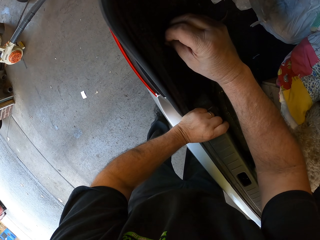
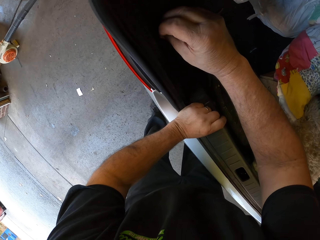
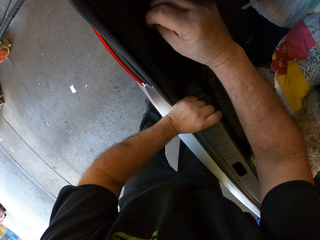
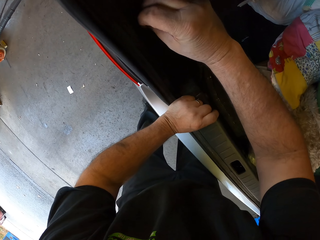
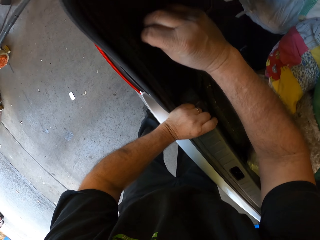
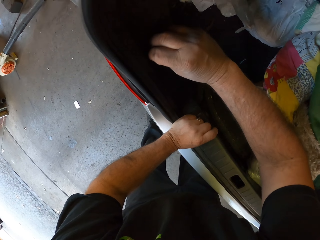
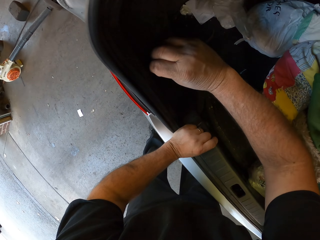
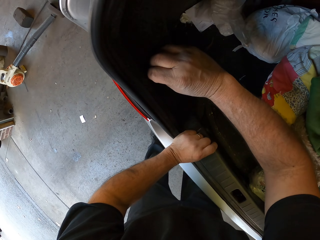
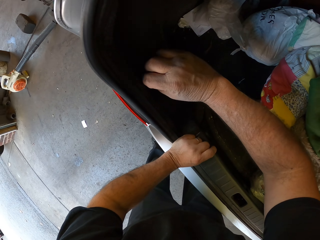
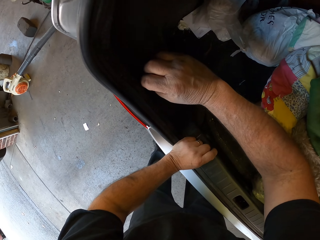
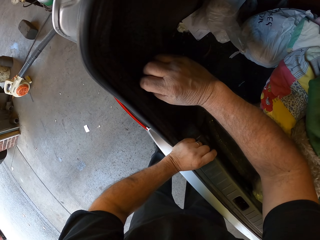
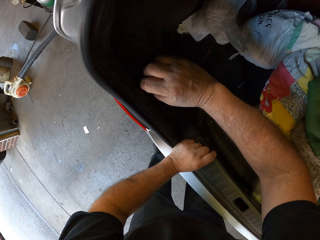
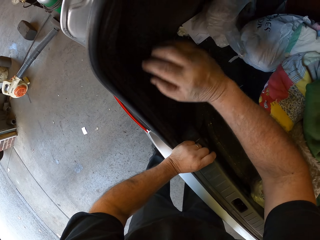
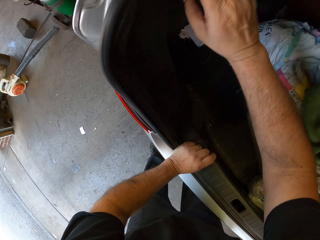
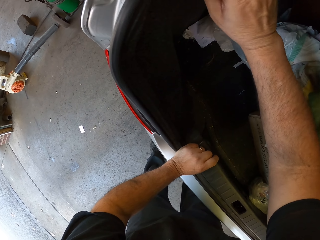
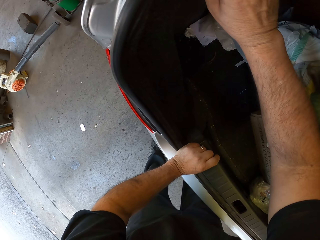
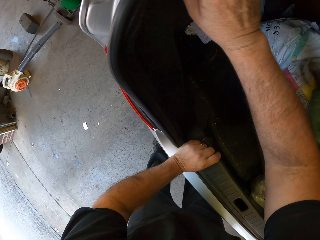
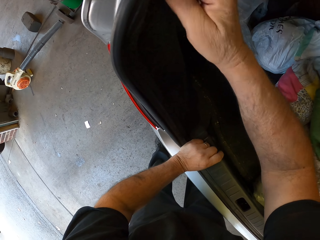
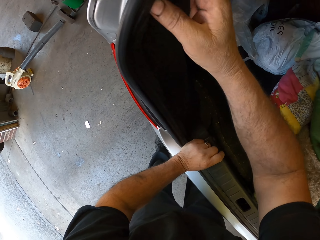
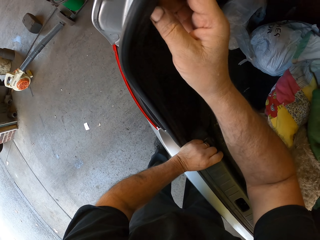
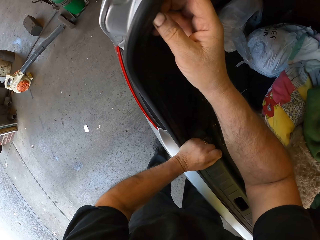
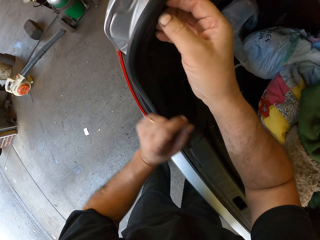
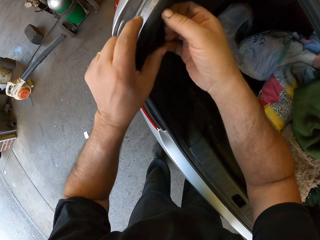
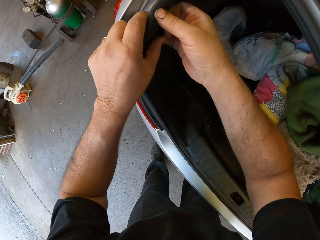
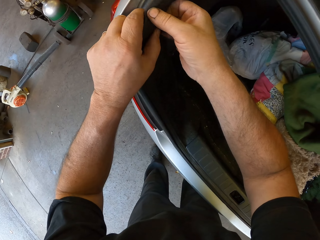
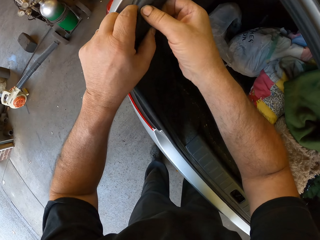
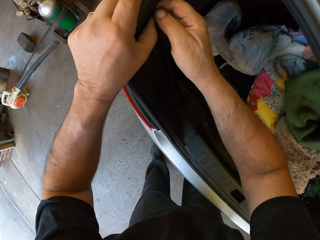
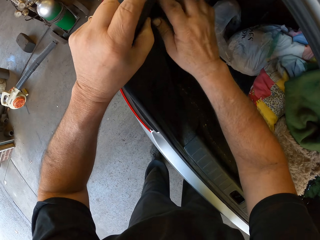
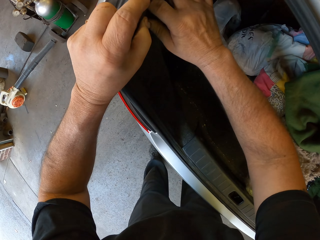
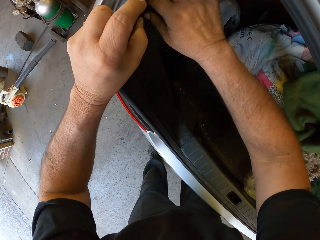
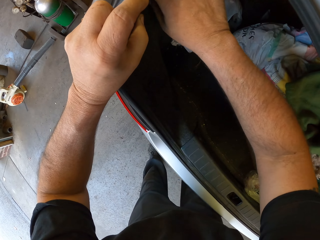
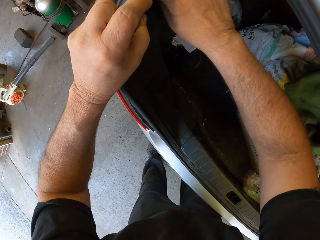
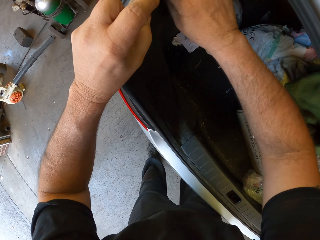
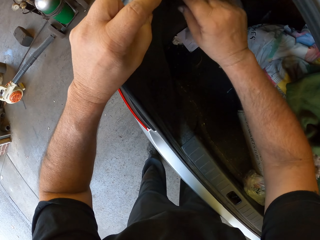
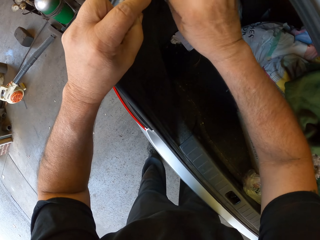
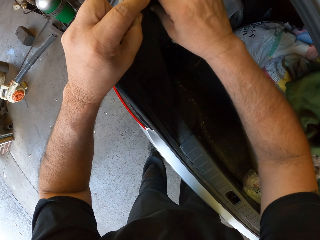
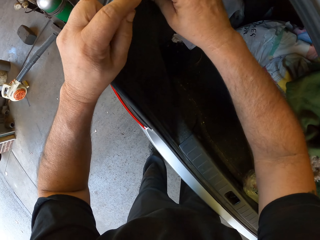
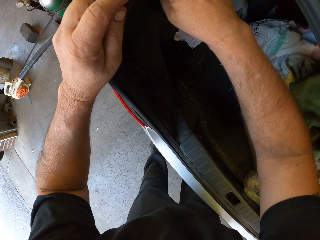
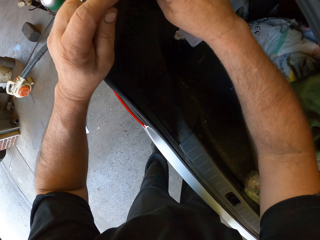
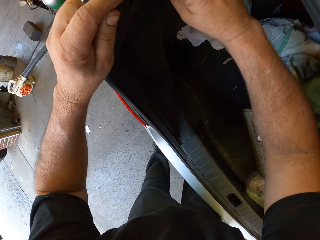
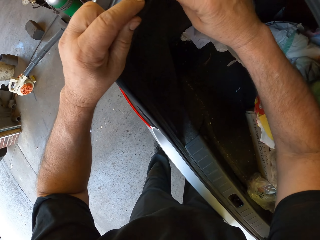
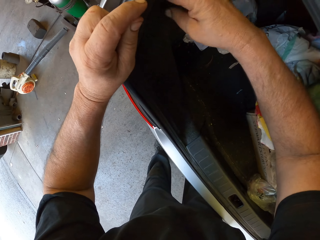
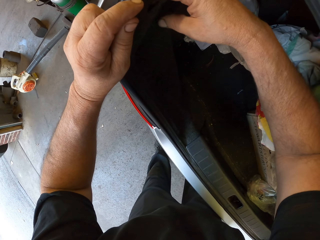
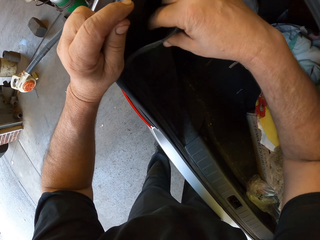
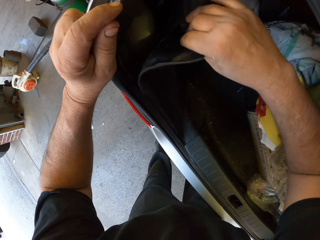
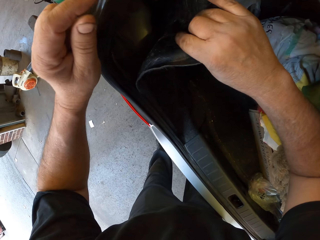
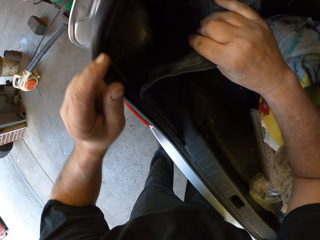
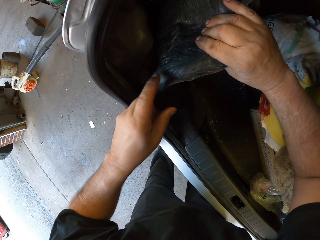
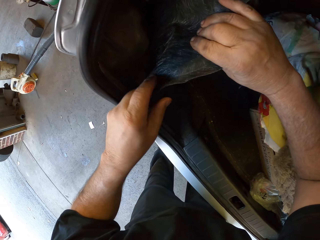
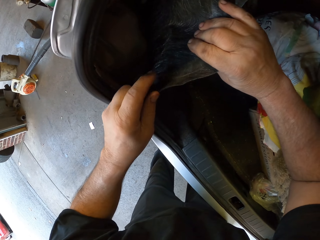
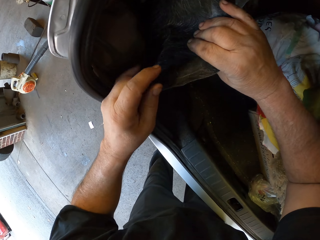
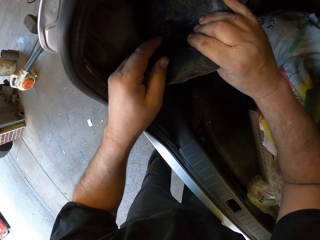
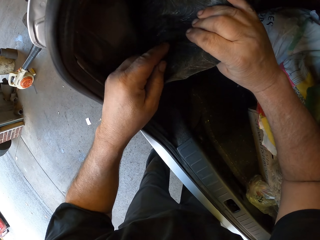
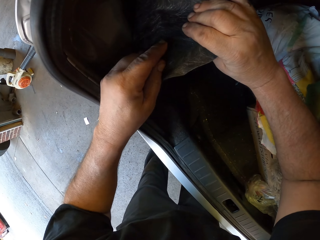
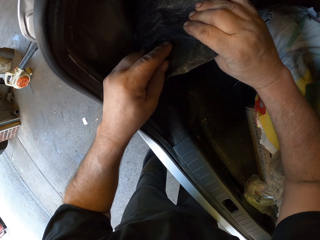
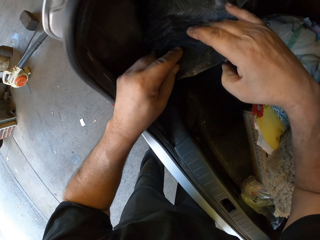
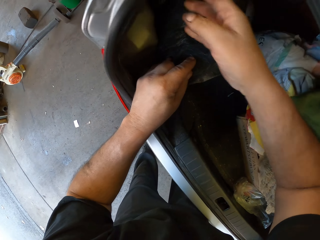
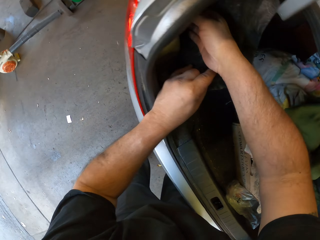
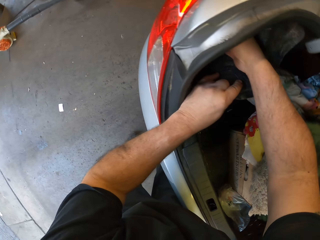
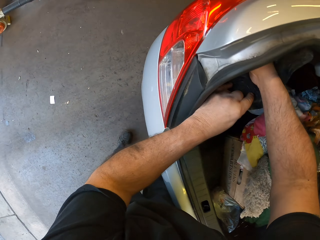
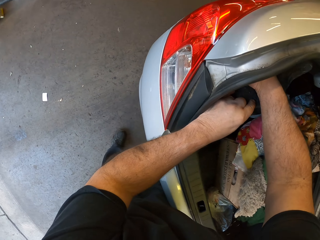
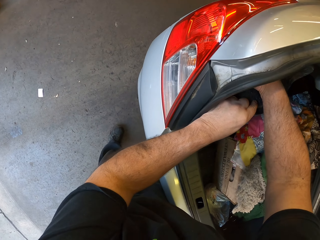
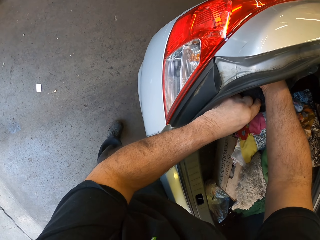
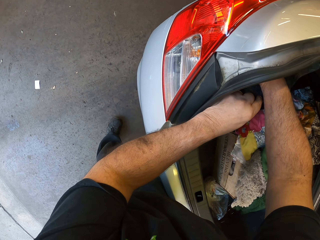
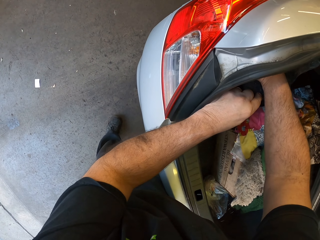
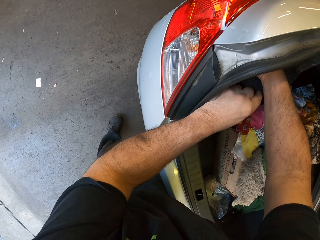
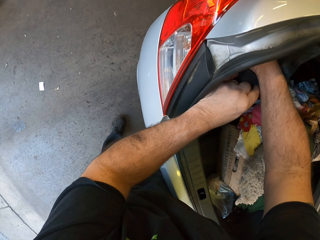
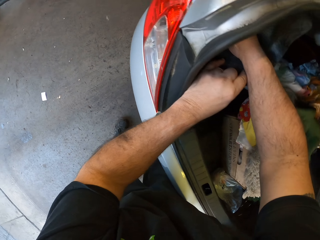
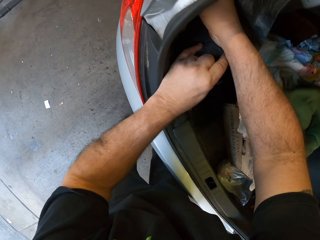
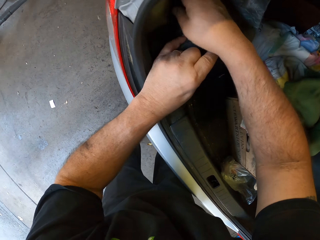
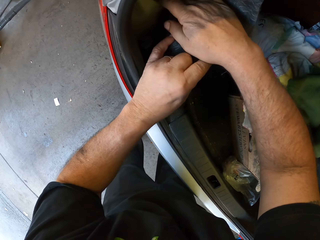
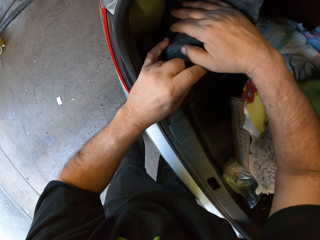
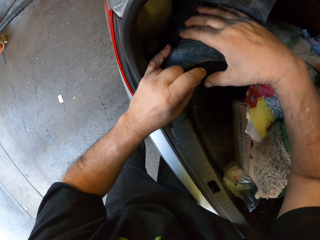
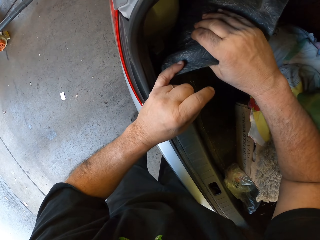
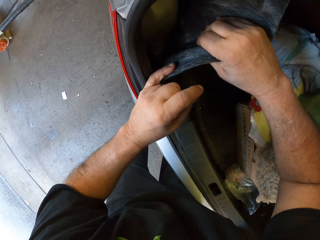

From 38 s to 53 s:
The camera wearer raises a hand. They remove a boot liner. They touch something. They remove something on the car boot. They fix something.

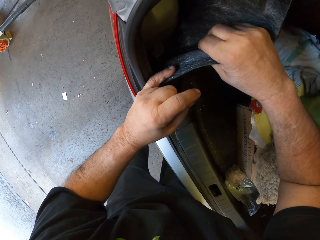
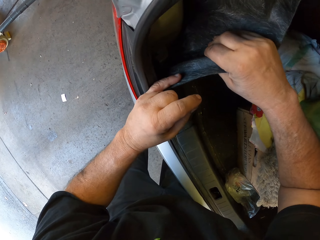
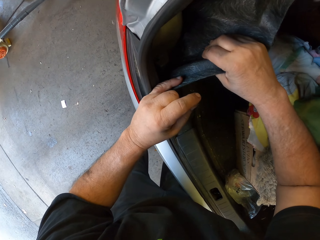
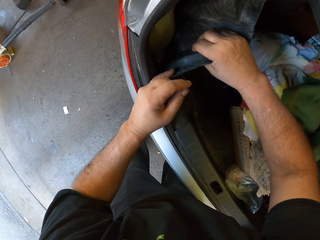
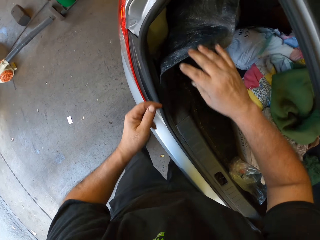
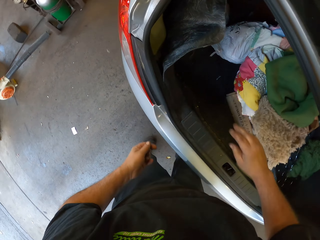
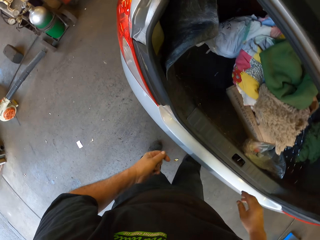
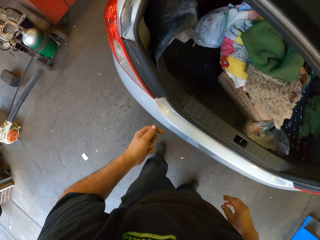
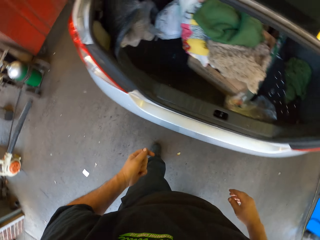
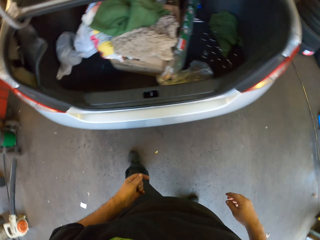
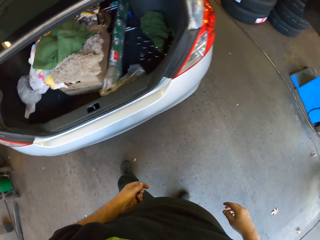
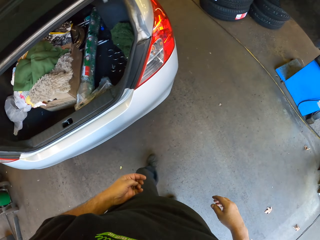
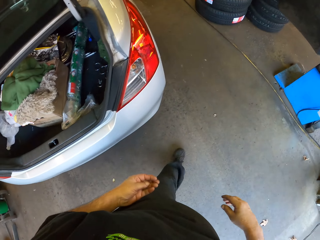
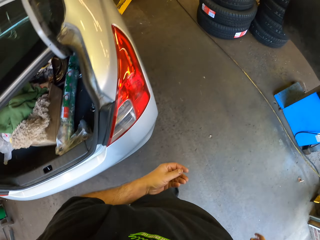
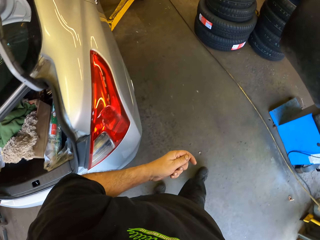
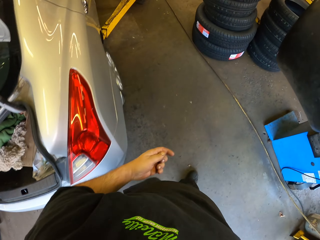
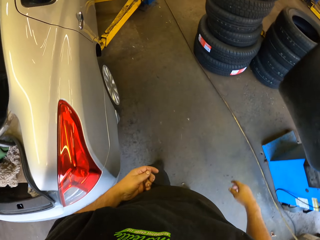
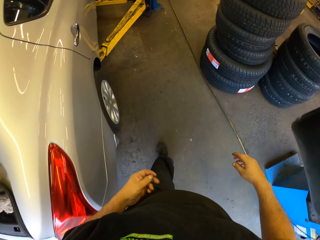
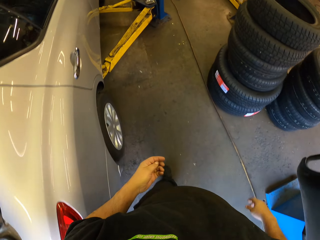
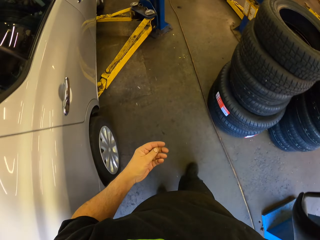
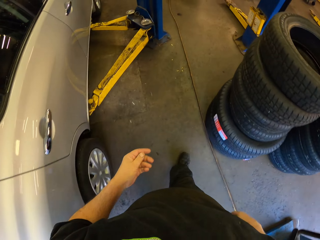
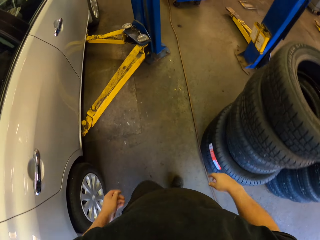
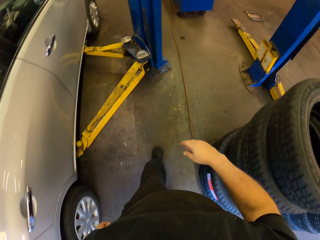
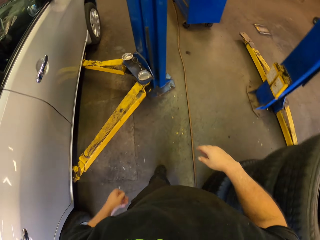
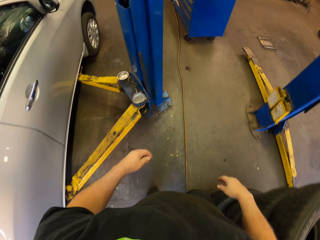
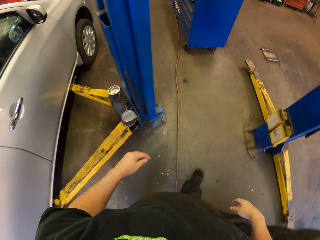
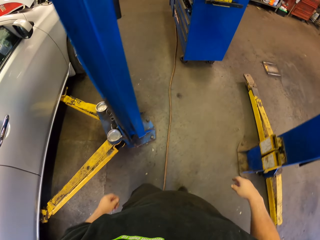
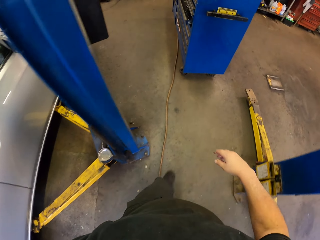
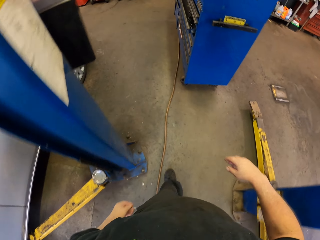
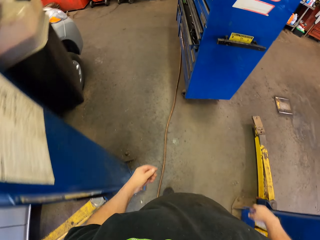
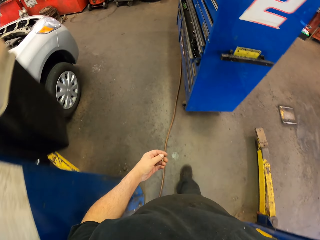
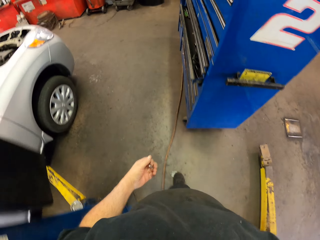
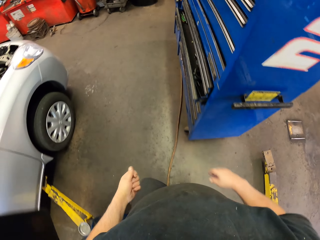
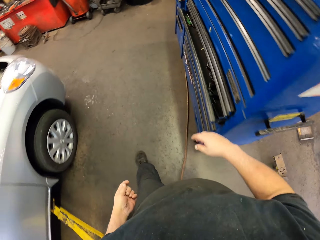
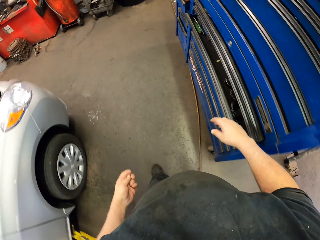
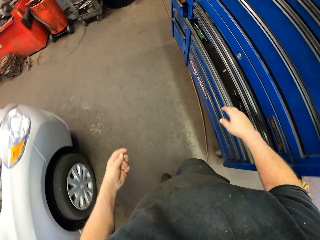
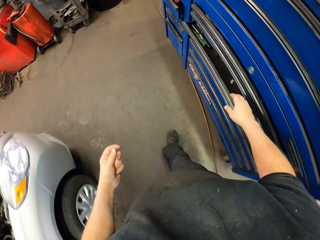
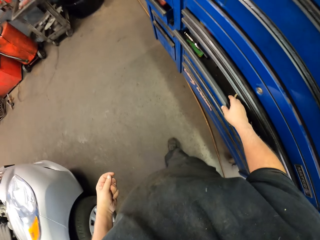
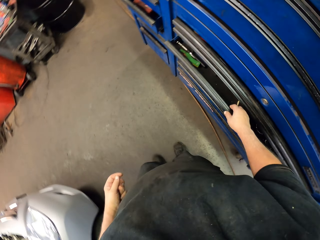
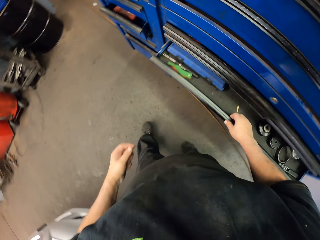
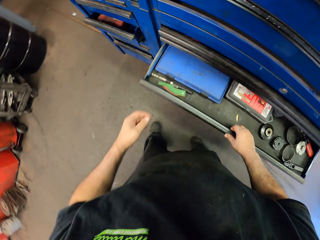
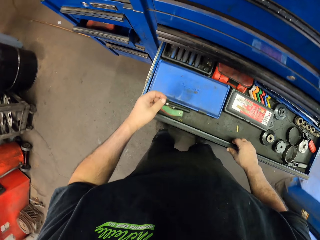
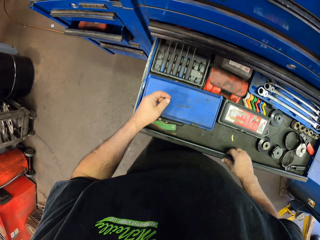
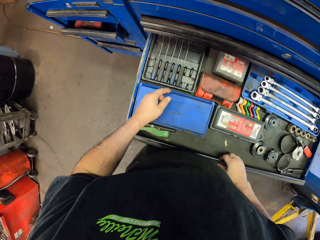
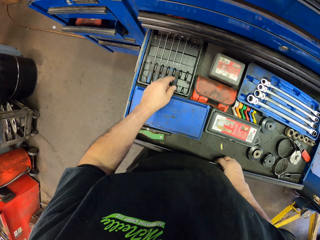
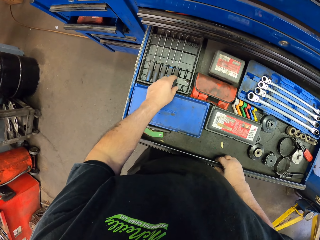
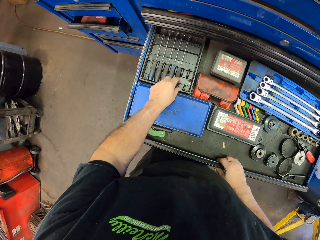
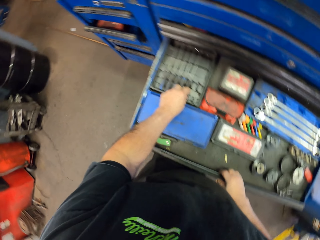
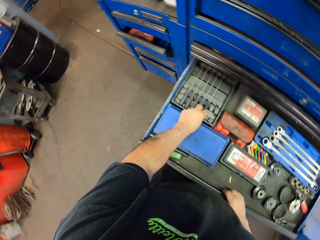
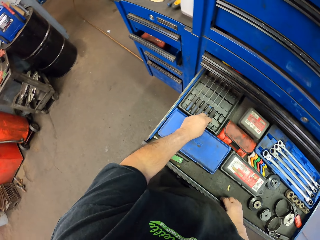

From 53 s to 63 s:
The camera wearer pulls the boot liner. They release the boot liner. They walk in the garage. They open a drawer.
